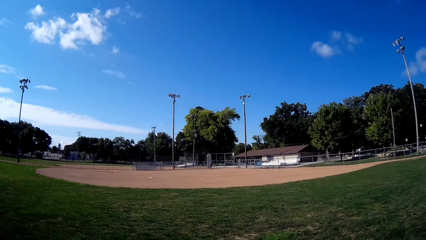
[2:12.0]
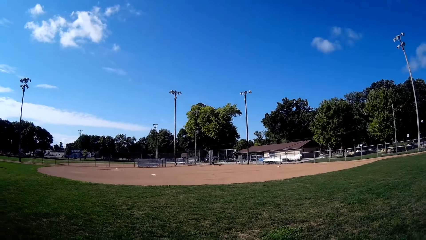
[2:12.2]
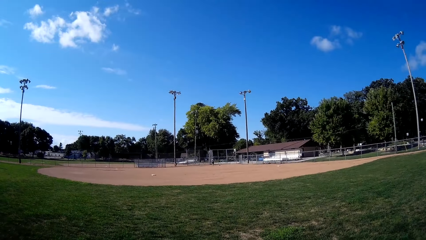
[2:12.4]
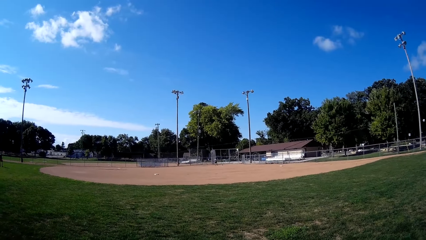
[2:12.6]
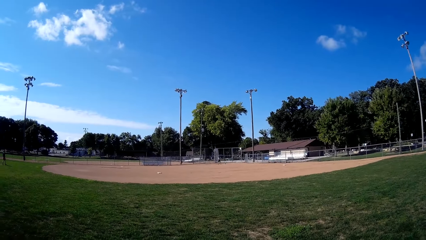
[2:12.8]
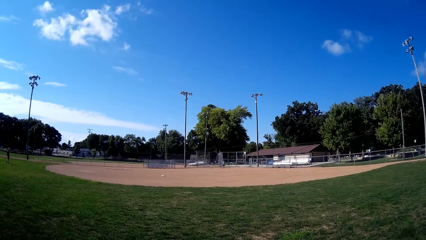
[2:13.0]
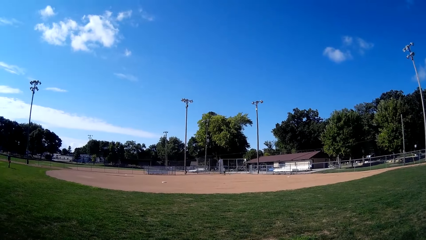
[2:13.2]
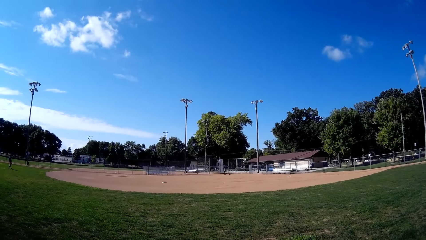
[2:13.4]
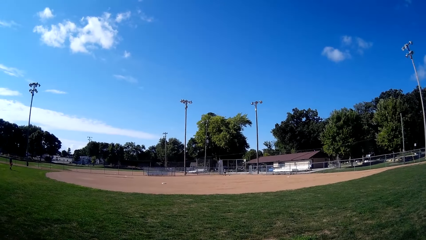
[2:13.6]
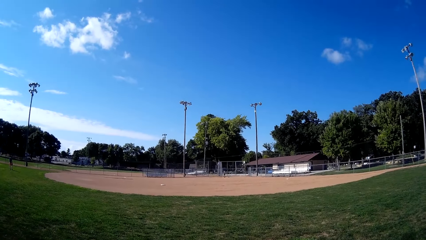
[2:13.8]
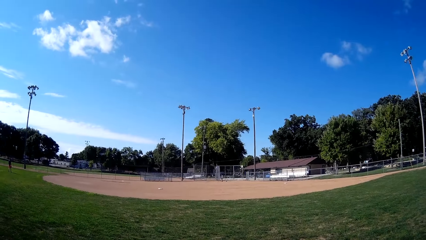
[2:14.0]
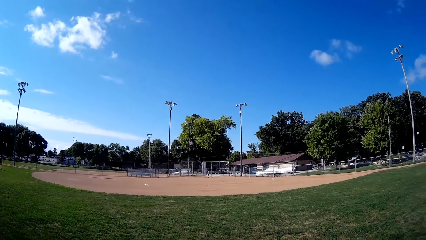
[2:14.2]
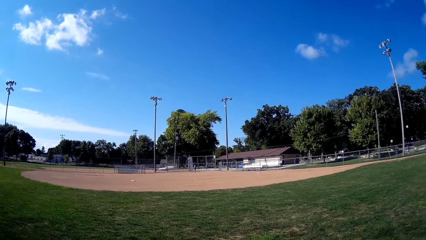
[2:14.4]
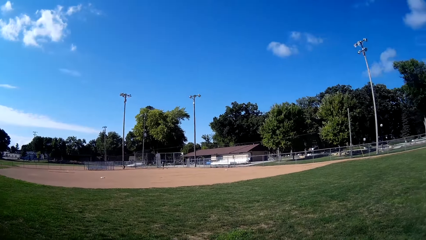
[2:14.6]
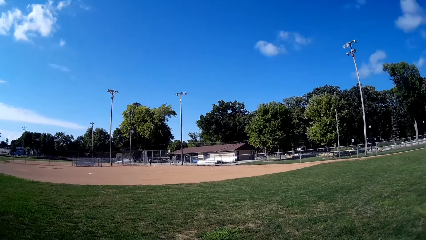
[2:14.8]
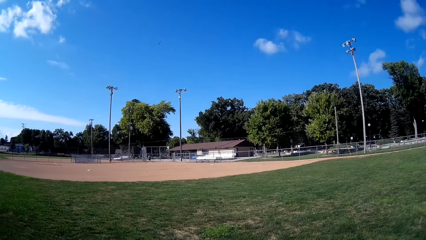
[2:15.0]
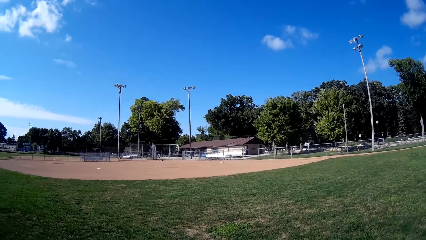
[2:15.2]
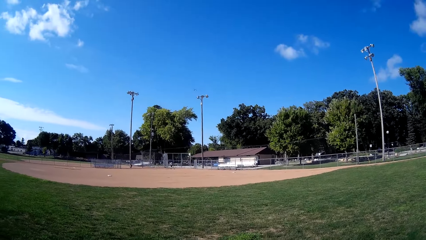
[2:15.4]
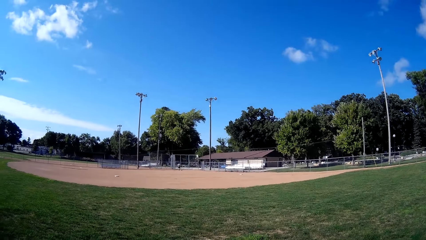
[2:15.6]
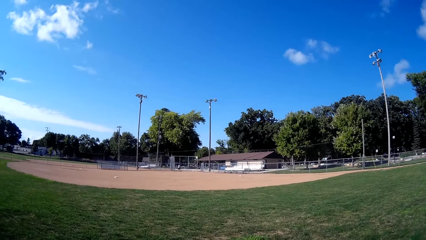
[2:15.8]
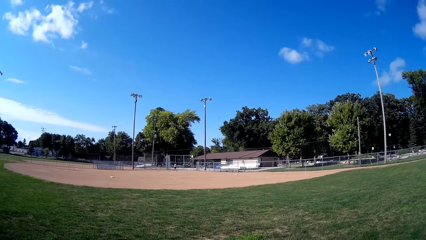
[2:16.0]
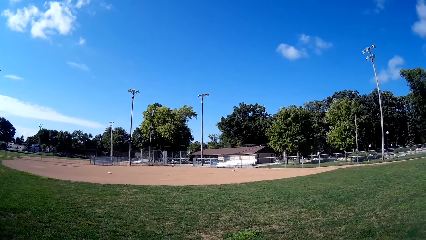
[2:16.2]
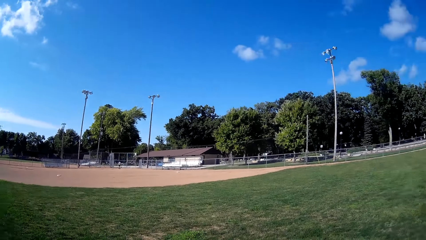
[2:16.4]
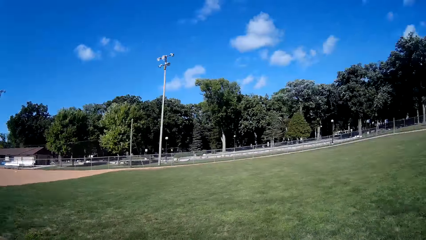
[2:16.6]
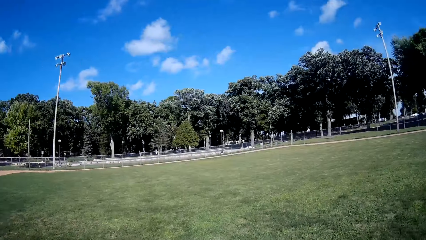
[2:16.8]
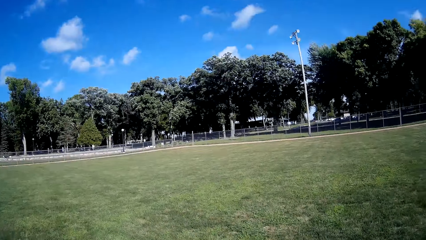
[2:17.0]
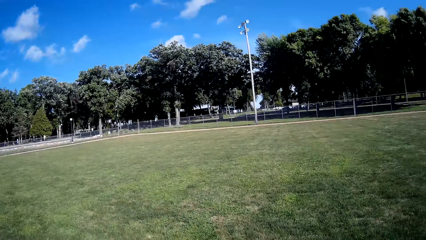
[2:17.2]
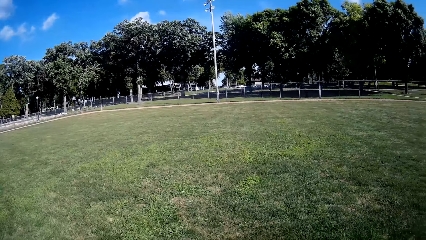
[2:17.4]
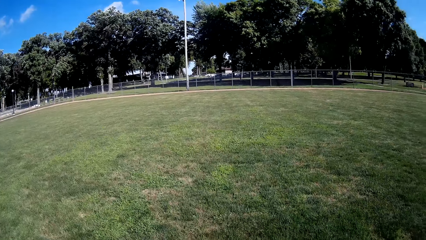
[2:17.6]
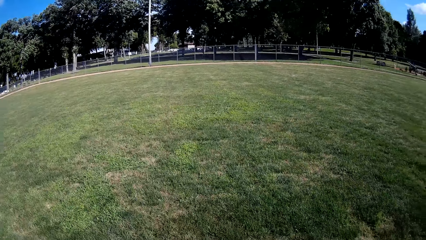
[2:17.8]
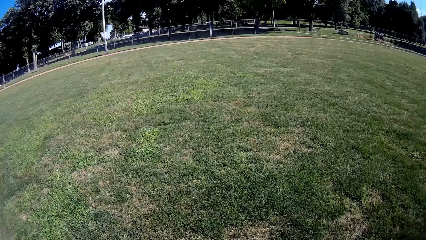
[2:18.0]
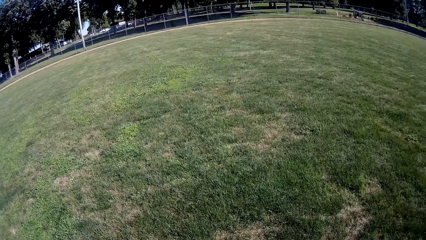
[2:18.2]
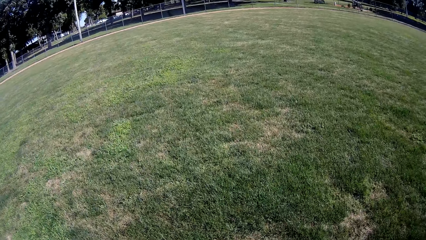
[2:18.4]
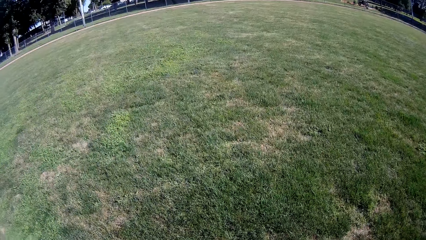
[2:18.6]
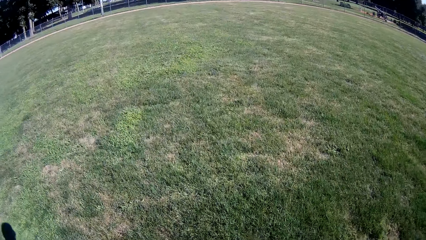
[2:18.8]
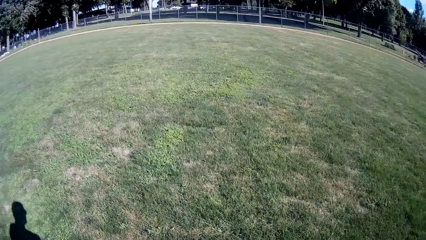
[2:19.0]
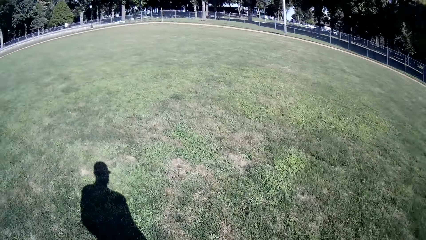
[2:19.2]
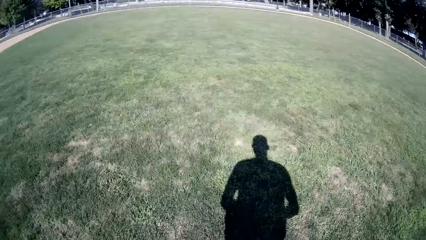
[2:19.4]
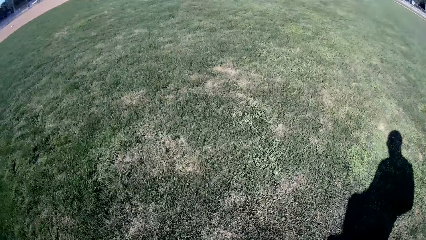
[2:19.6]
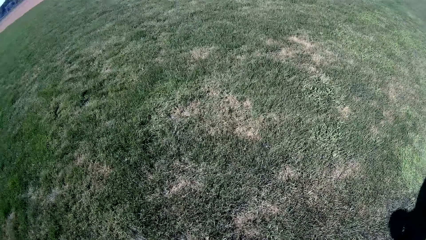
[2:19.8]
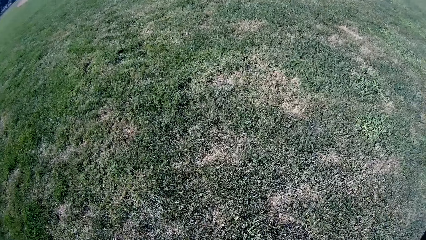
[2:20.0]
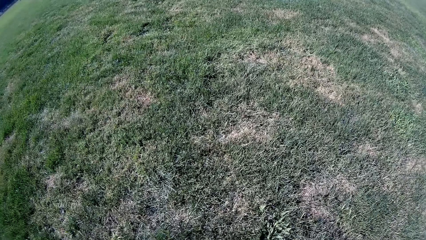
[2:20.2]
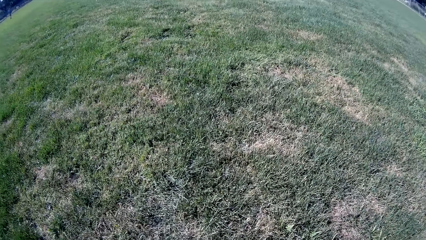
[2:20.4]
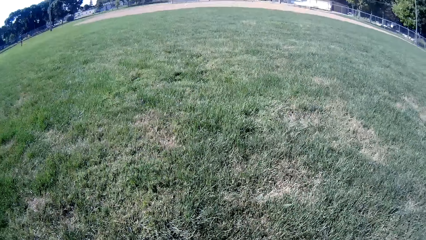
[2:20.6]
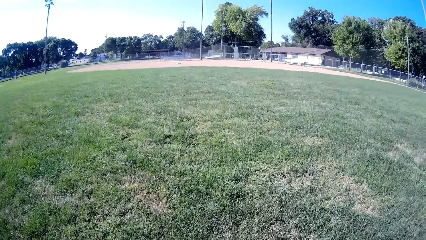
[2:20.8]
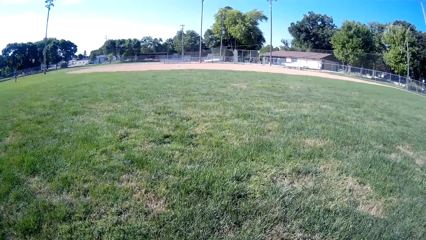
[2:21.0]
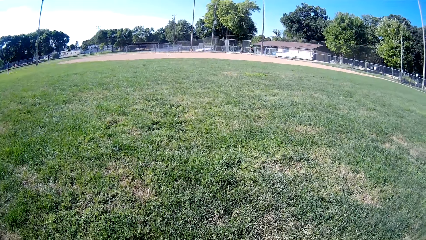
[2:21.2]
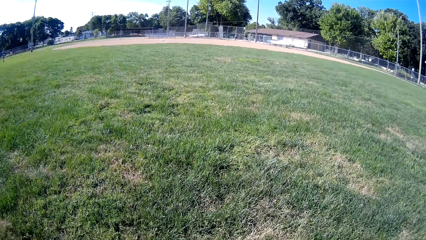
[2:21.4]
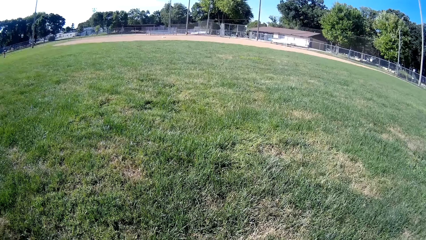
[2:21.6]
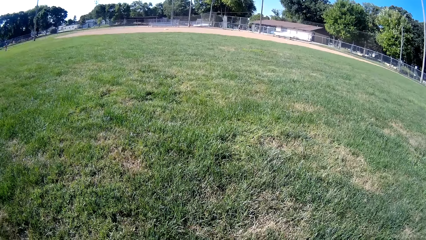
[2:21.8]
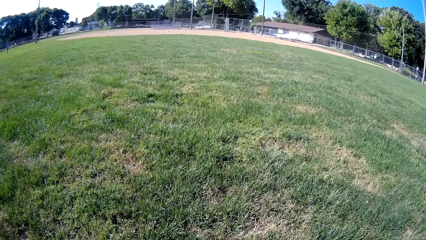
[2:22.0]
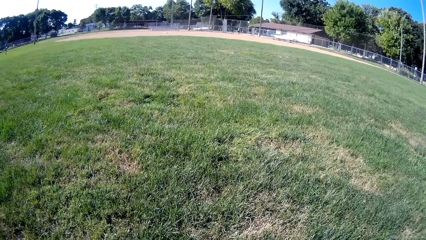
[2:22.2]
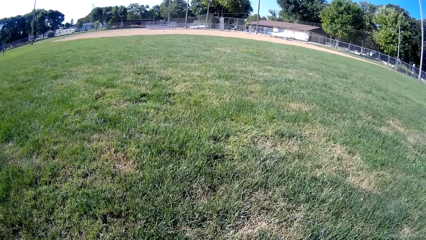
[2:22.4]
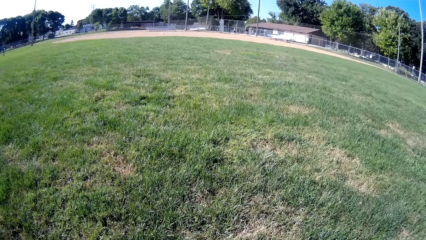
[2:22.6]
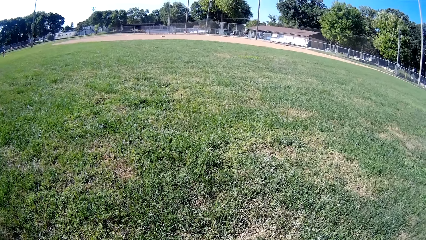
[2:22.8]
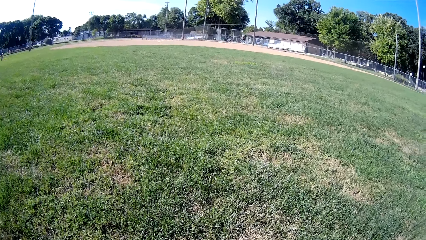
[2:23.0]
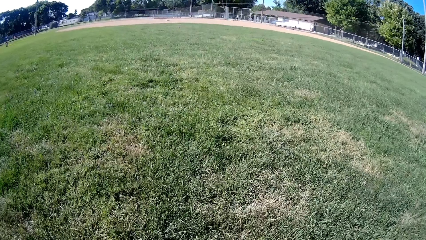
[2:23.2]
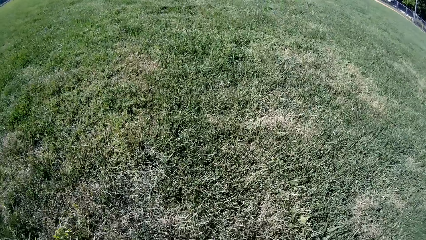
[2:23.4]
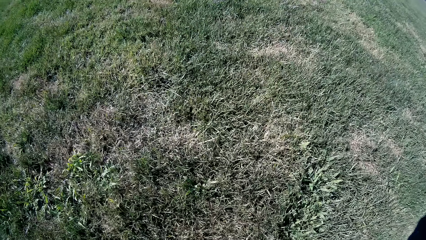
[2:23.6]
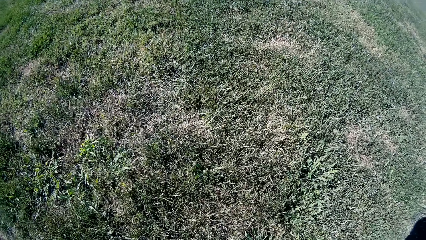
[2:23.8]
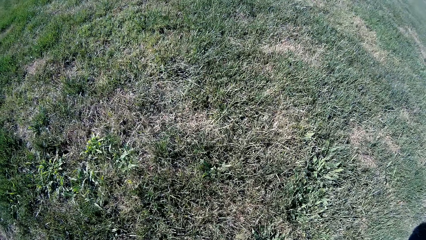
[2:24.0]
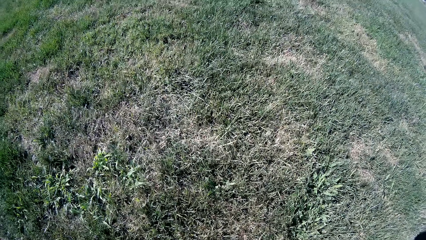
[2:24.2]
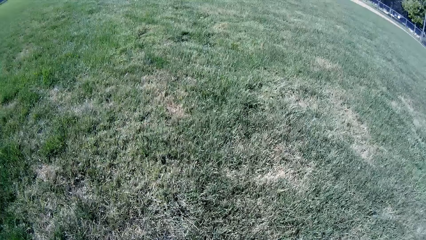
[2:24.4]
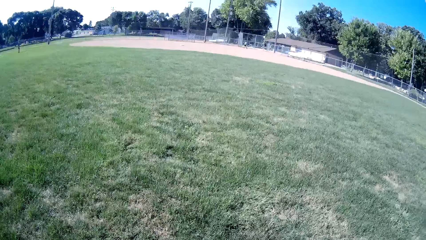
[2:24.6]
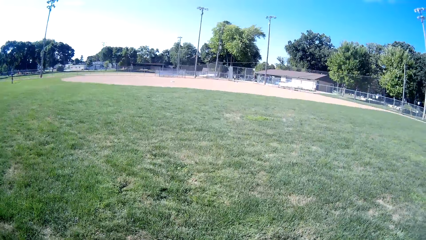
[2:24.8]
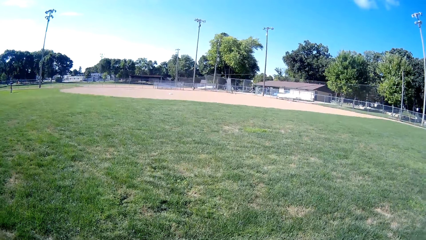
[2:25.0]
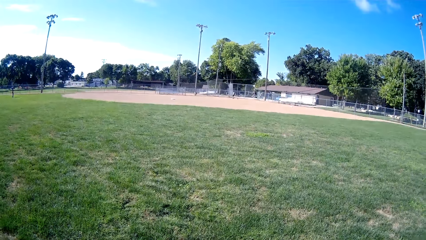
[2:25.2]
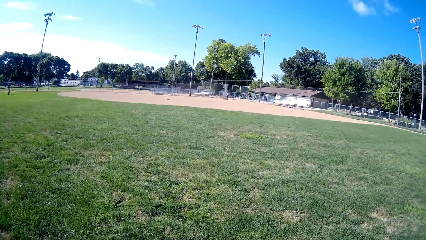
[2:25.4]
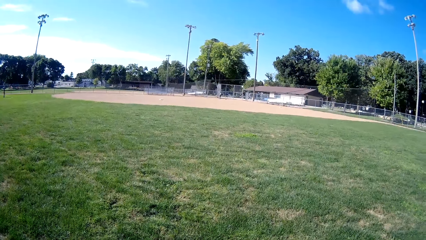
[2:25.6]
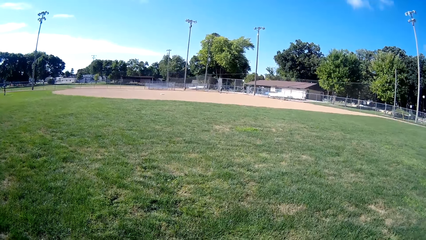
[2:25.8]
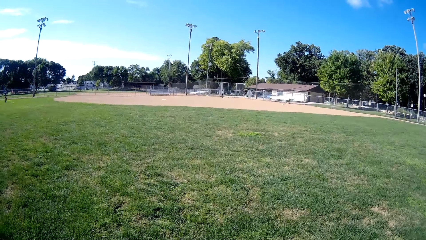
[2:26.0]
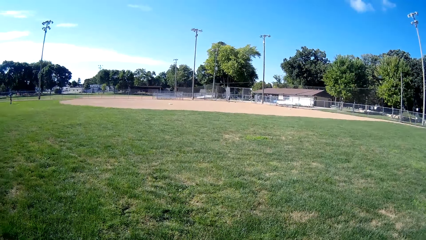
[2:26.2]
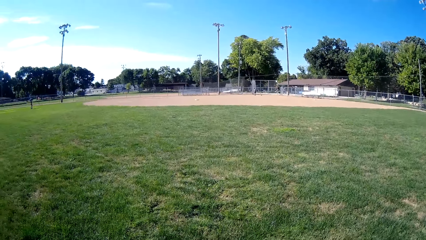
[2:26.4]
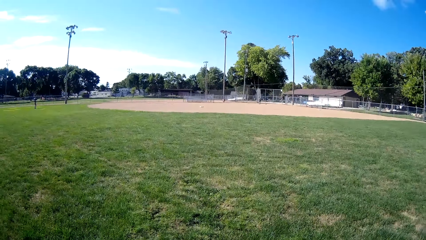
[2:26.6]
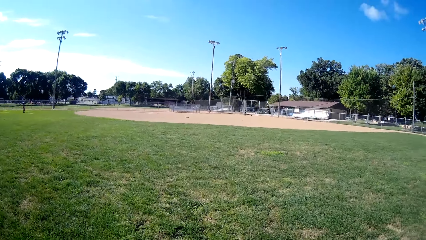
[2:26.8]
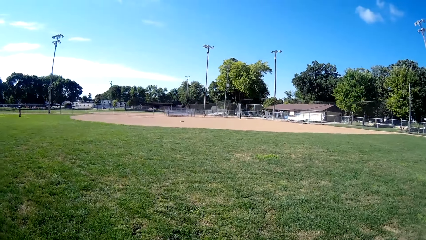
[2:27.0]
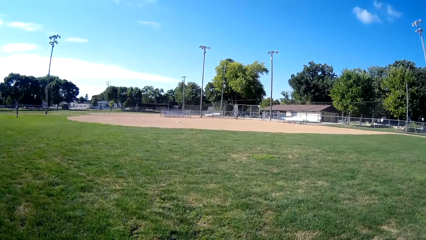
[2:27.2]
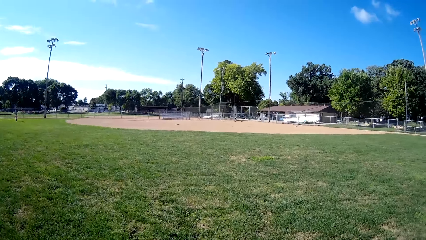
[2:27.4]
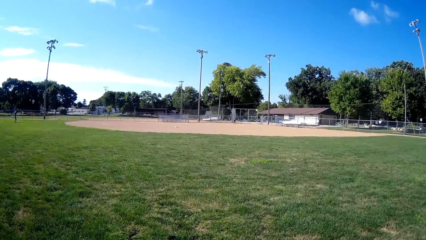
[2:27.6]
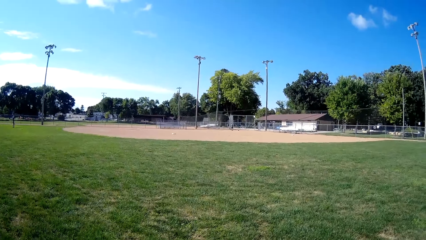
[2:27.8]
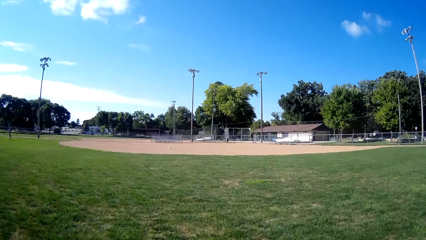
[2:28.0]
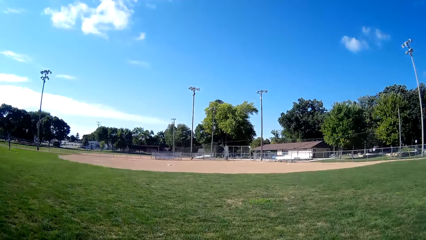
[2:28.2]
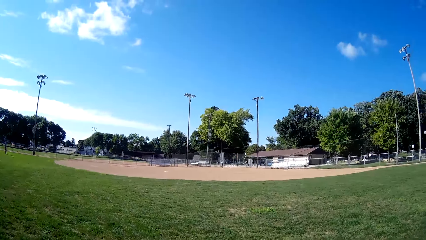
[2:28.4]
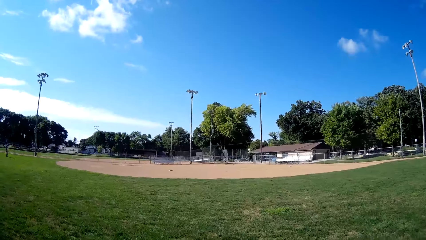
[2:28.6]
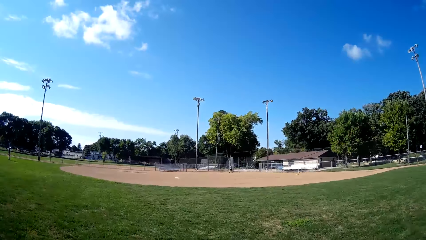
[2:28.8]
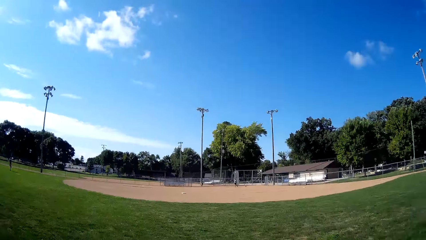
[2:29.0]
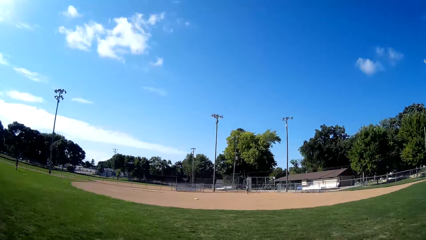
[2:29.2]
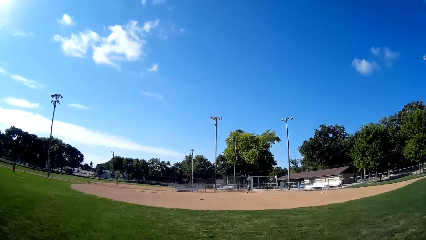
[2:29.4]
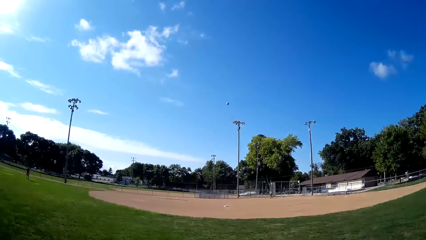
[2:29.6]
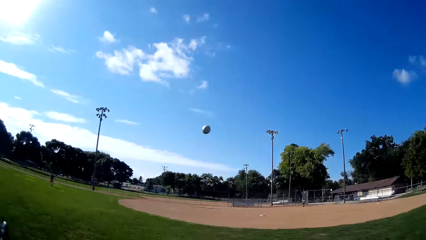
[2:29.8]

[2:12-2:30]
The camera wearer looks to his right. He walks forward on the baseball field. He runs towards a baseball in the air.
